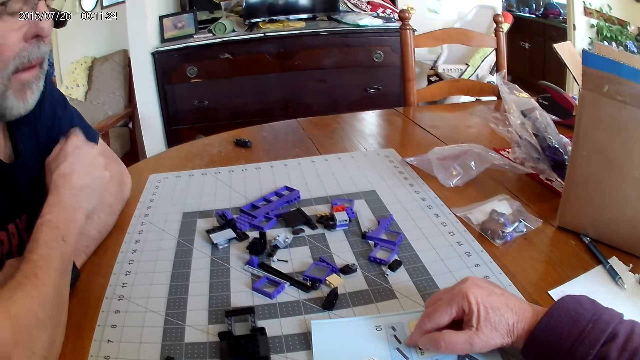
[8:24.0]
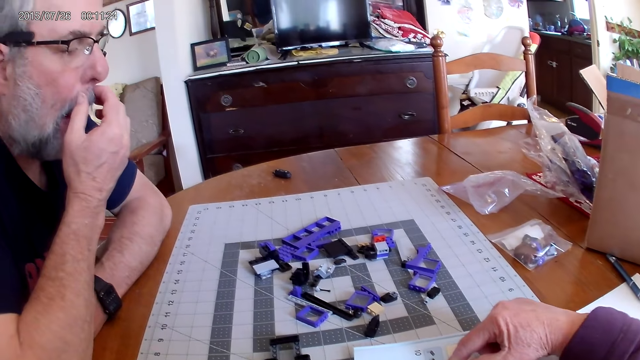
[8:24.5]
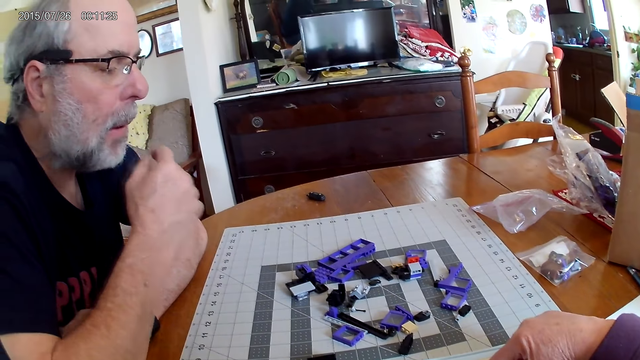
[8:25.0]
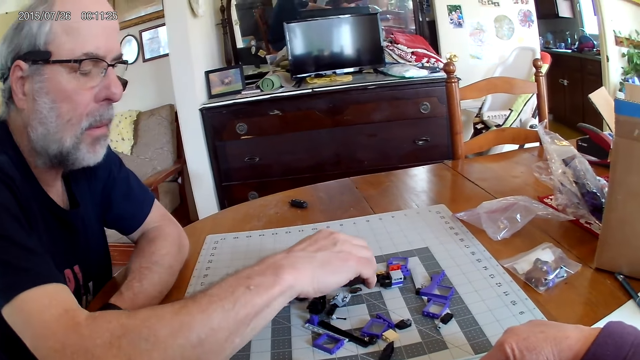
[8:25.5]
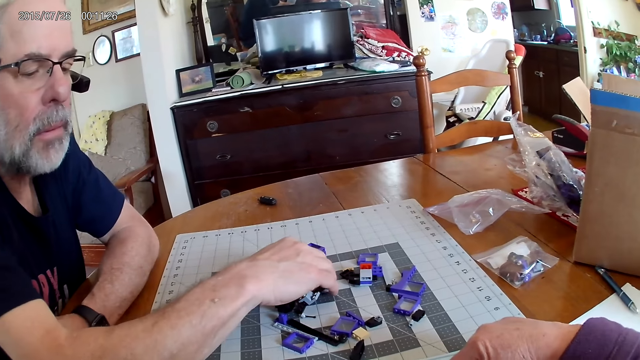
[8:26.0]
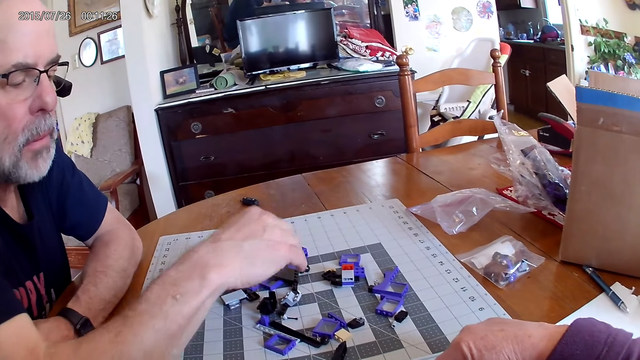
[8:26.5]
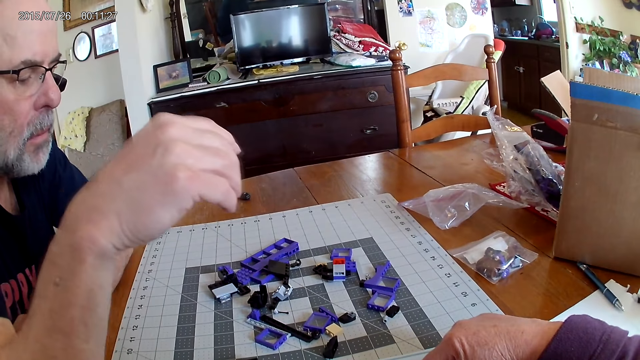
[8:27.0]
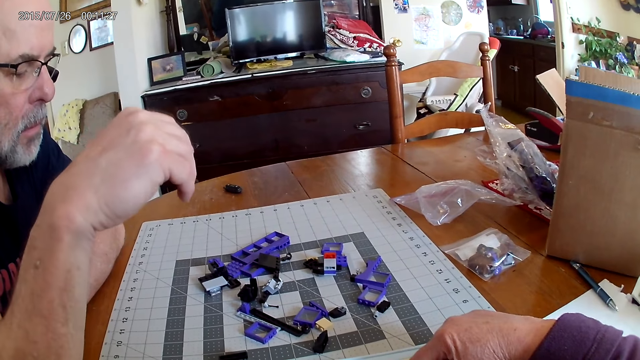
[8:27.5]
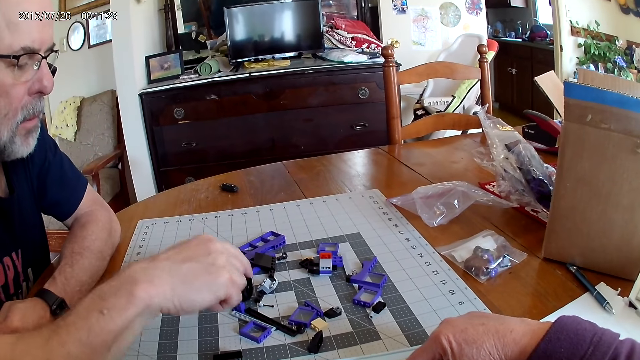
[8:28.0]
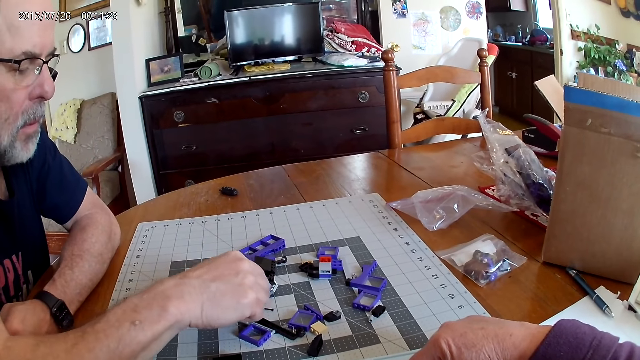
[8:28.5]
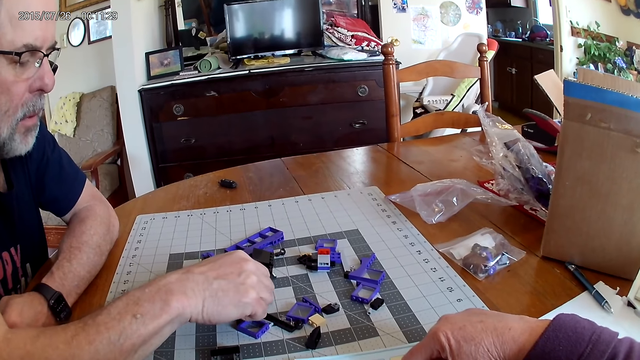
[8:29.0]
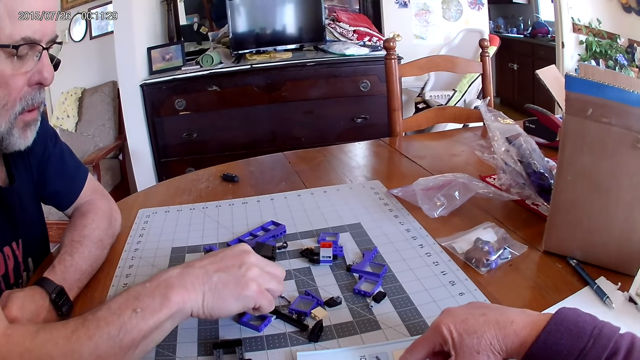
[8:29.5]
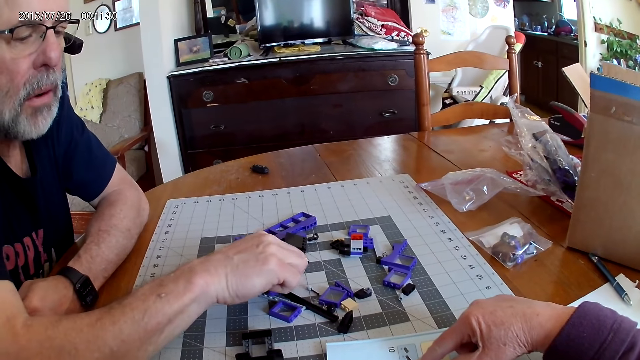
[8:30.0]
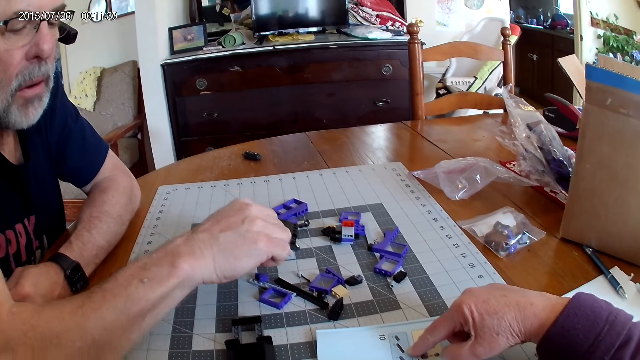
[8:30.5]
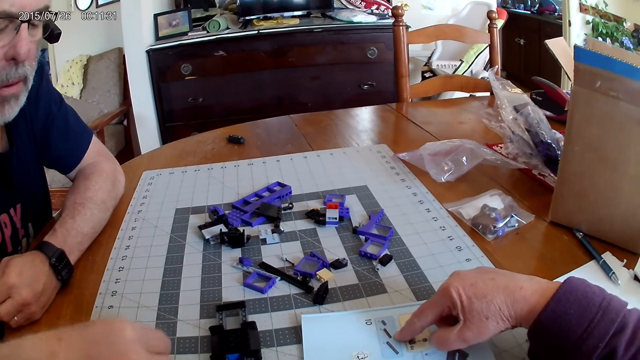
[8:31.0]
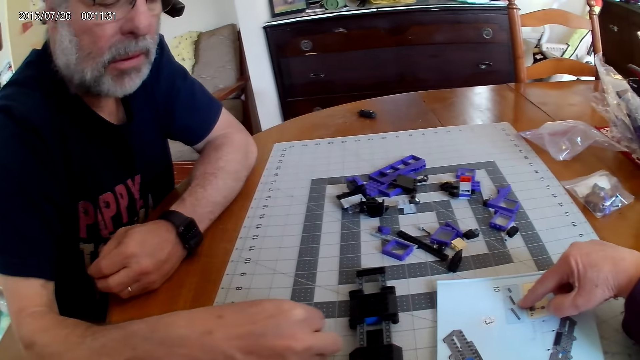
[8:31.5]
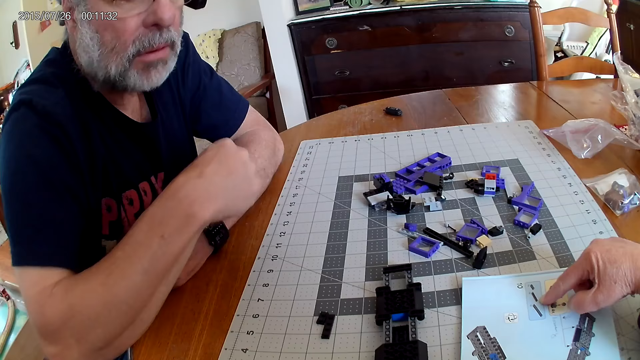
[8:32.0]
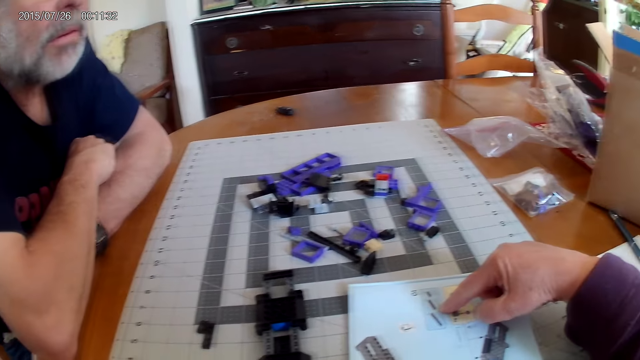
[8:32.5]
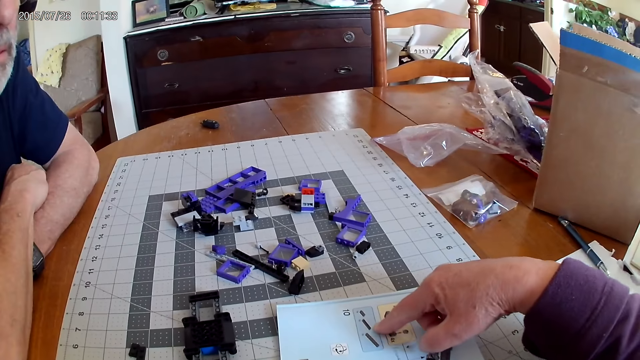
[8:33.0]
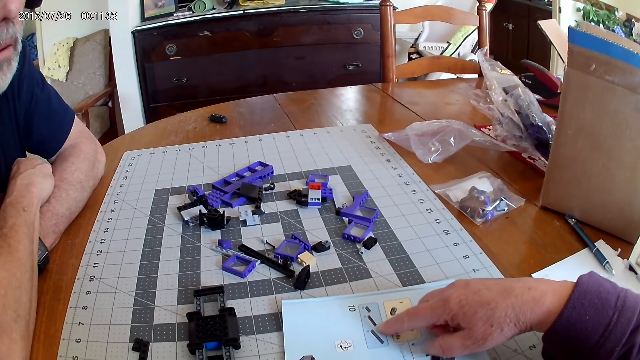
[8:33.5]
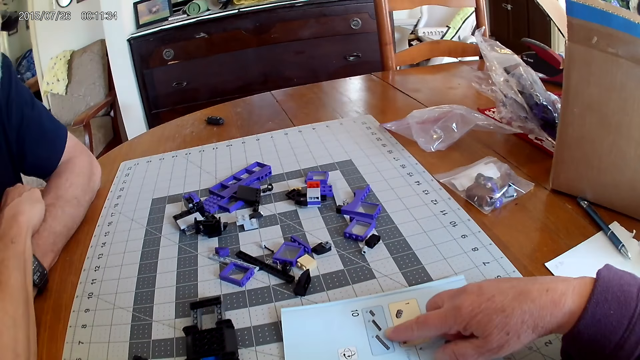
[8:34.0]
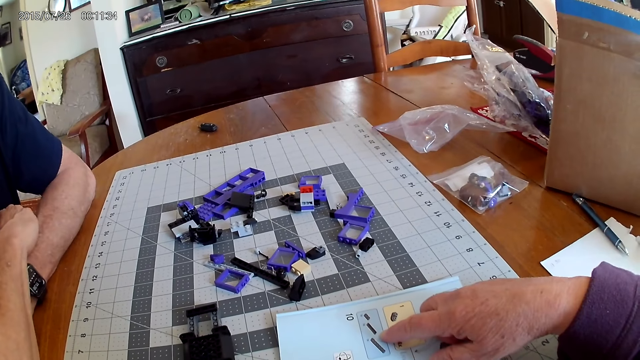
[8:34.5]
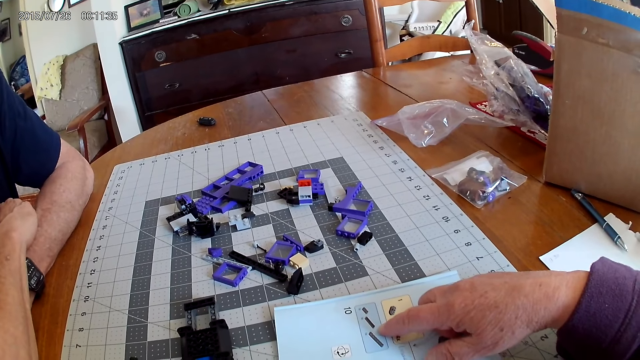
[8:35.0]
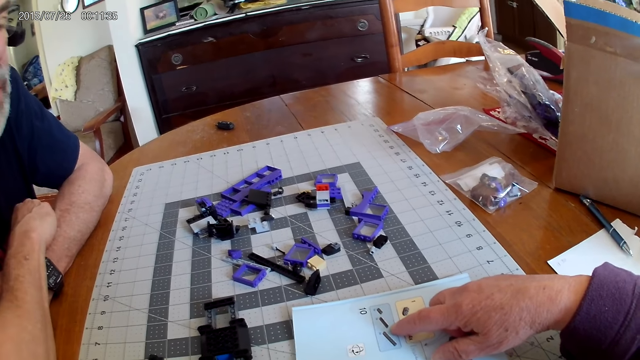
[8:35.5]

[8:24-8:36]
The camera wearer looks at the instructional manual book. A man picks up a plastic piece. The camera wearer looks at the instructional manual book.

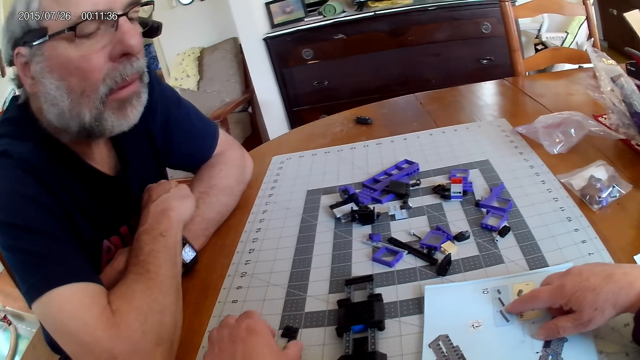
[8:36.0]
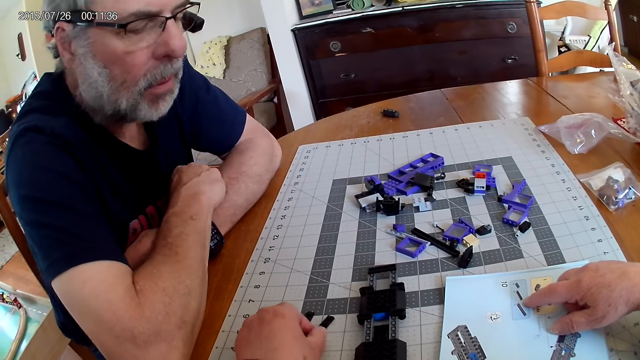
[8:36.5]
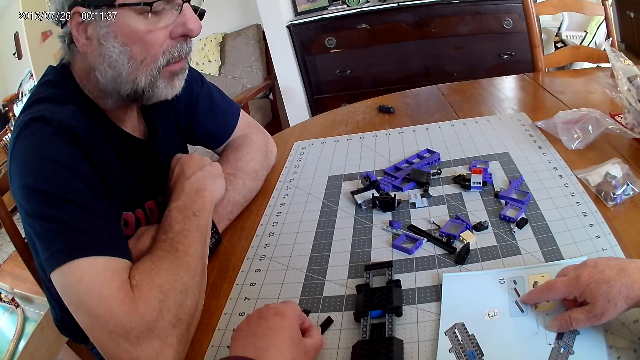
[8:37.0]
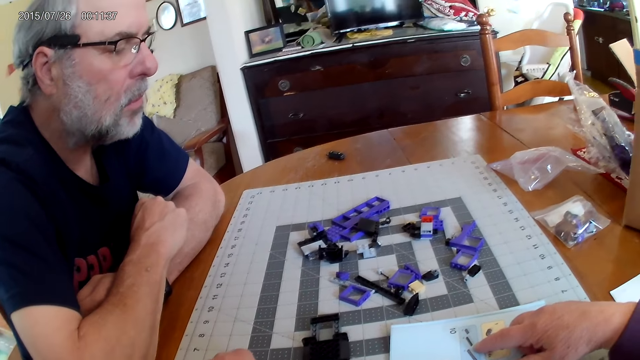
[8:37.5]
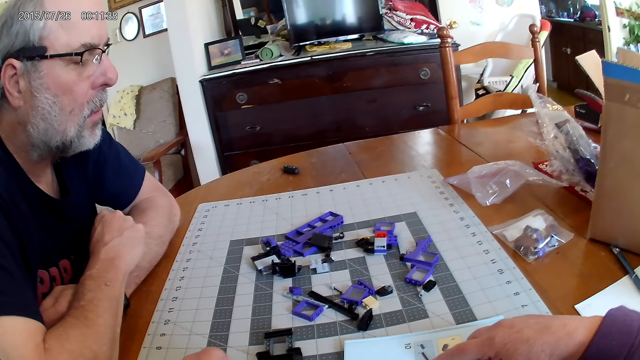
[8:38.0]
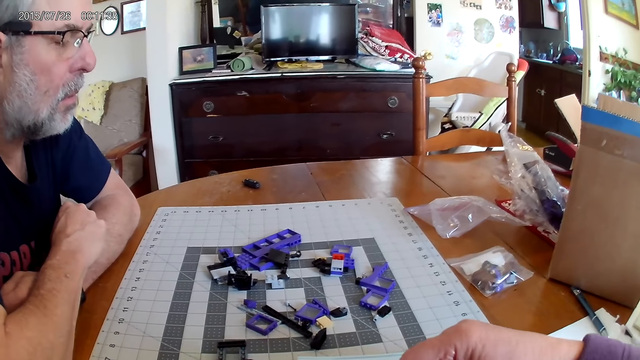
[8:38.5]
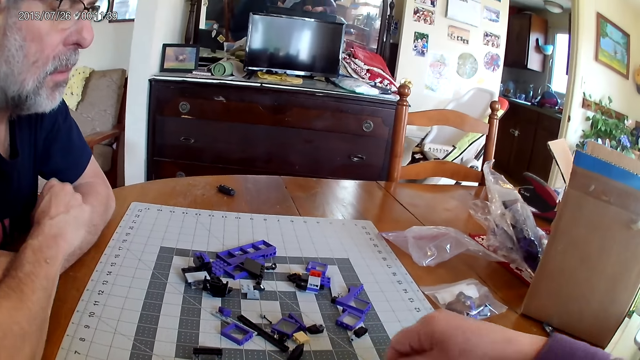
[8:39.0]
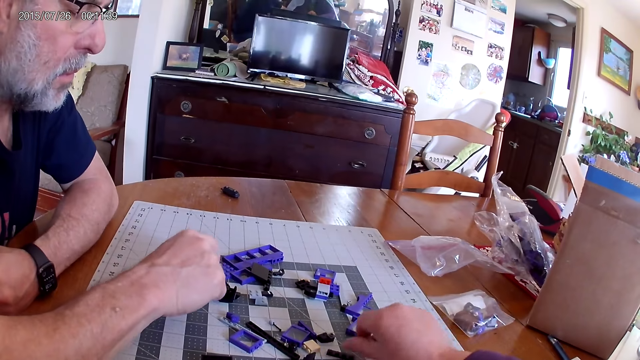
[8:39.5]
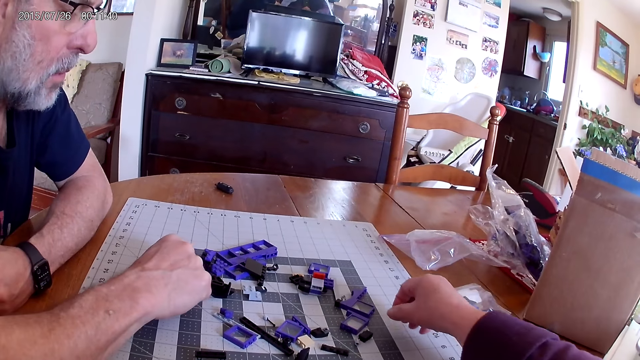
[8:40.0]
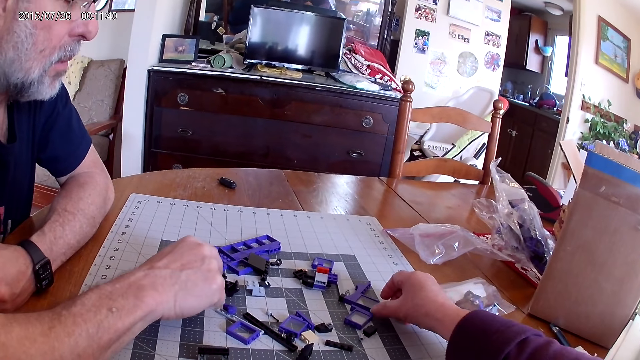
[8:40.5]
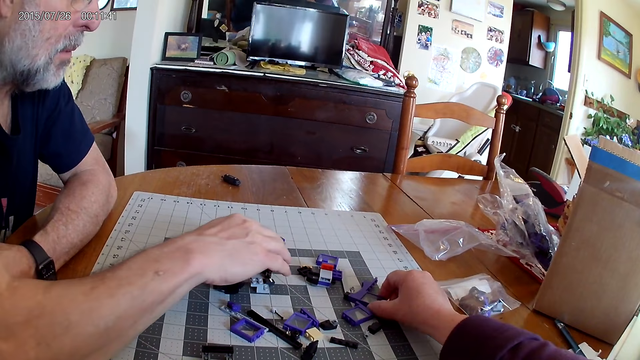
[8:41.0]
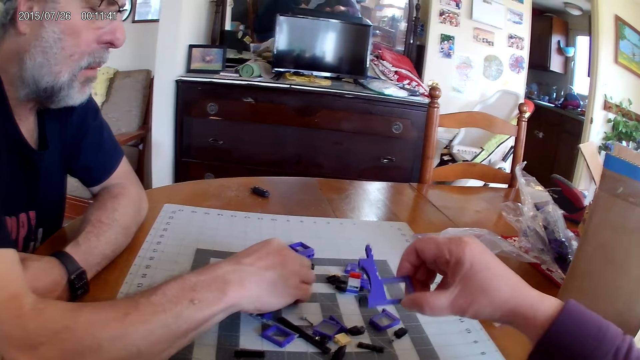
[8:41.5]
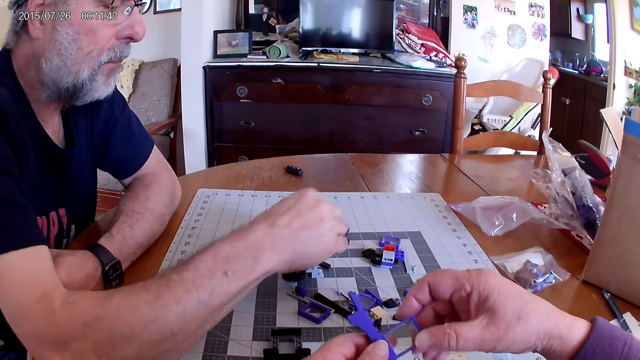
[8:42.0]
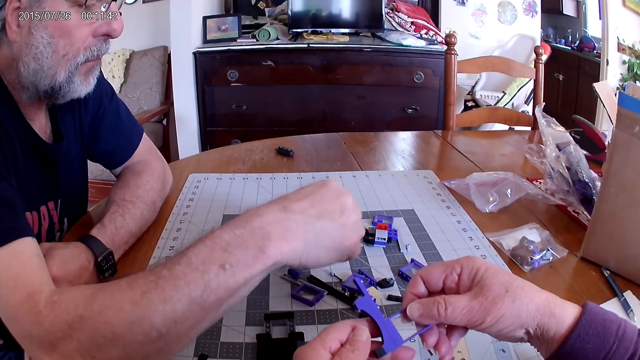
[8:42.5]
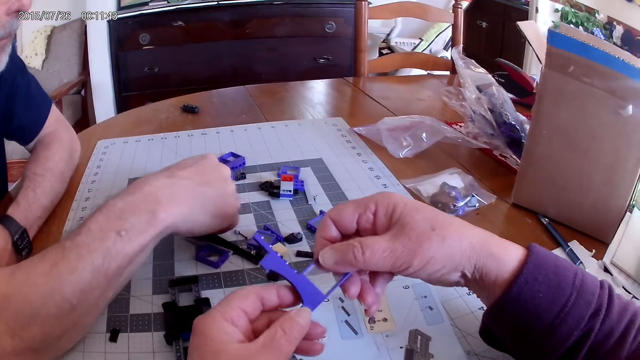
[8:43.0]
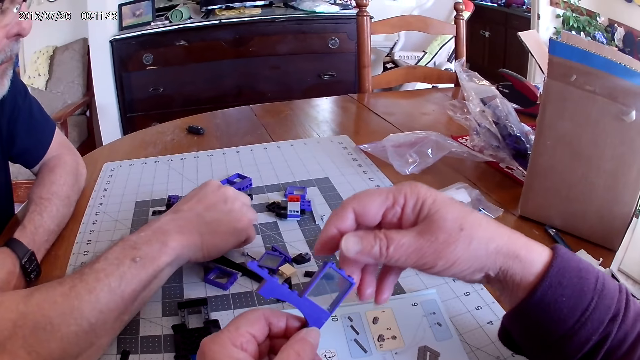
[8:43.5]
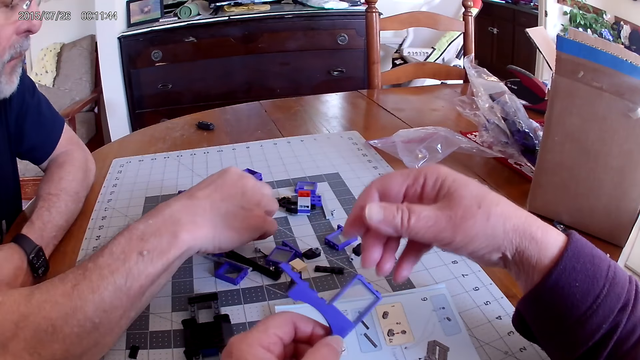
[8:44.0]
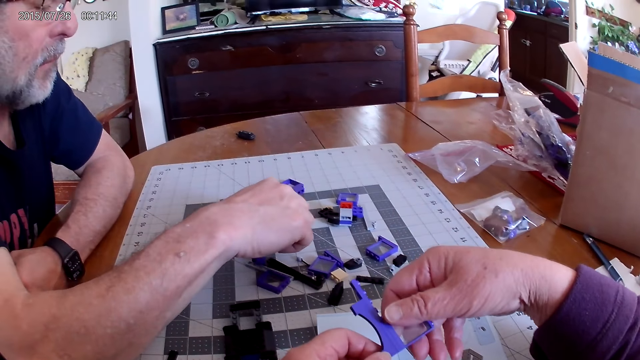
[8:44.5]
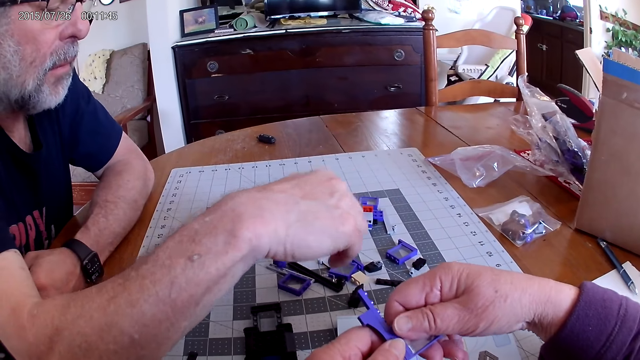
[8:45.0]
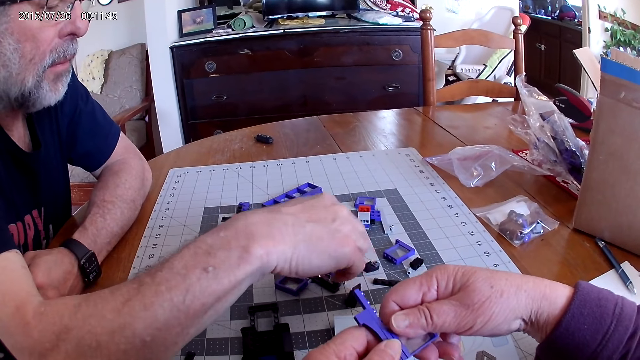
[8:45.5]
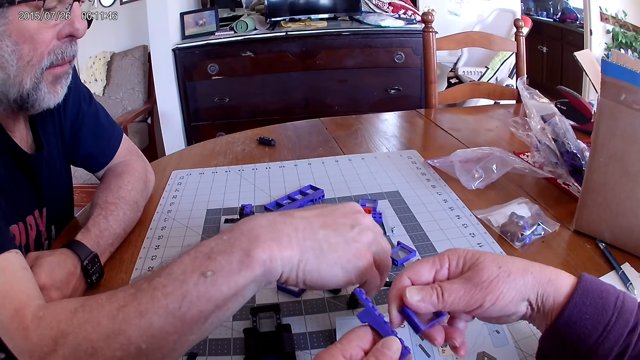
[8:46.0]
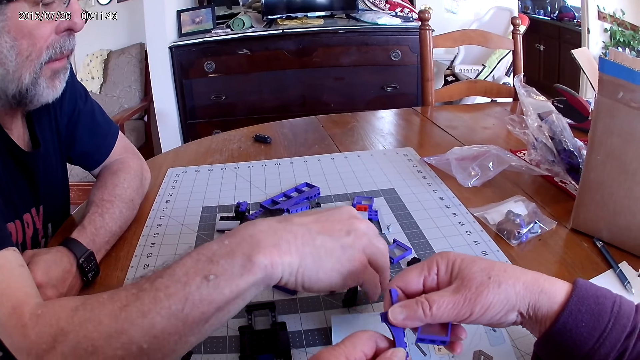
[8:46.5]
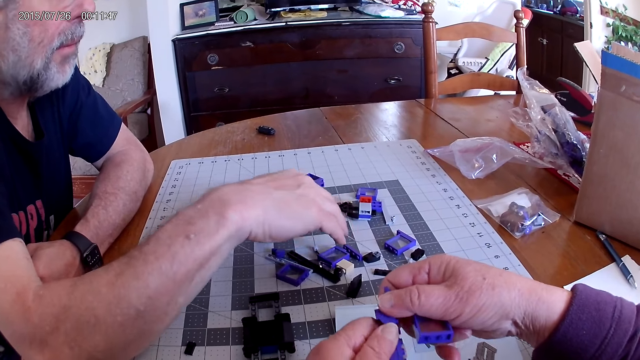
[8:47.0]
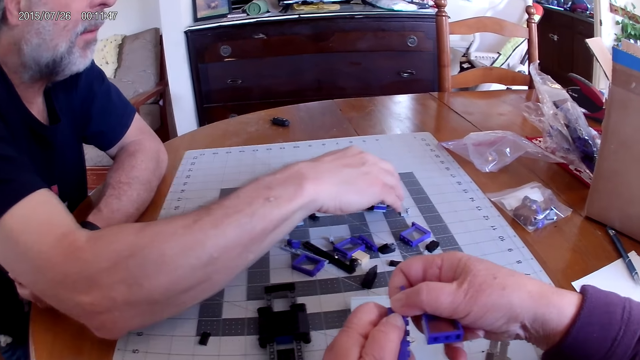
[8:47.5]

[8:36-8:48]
The camera wearer picks up a plastic piece. They disconnect the plastic pieces.
